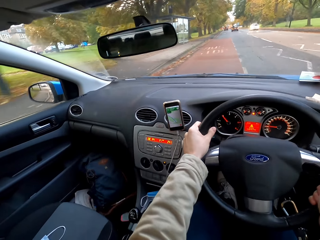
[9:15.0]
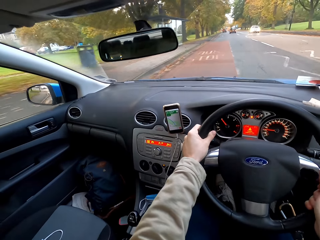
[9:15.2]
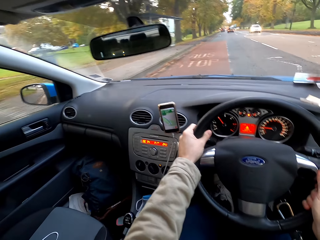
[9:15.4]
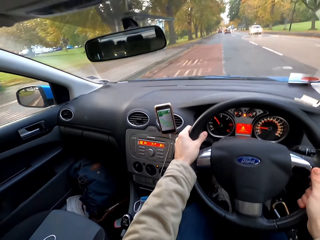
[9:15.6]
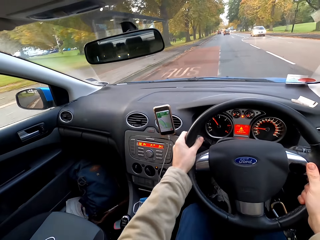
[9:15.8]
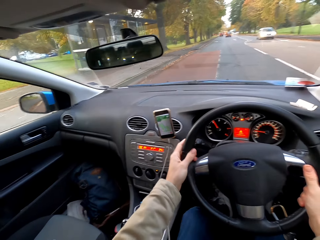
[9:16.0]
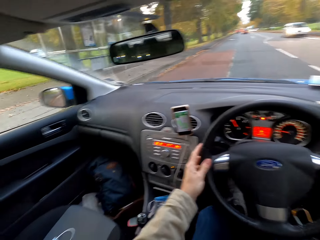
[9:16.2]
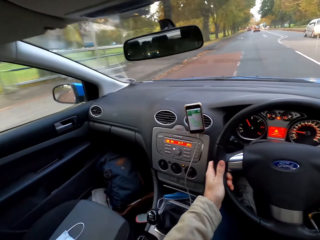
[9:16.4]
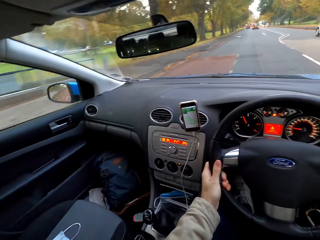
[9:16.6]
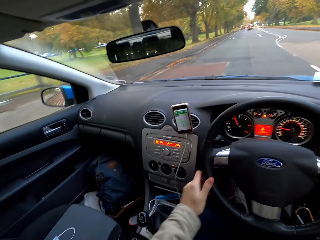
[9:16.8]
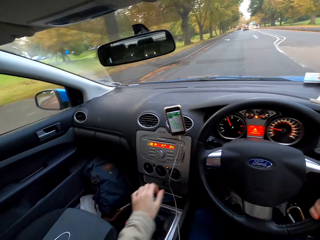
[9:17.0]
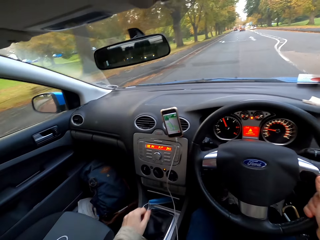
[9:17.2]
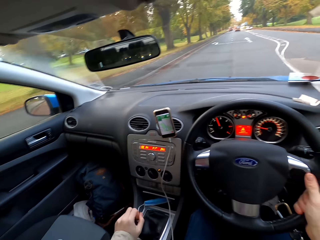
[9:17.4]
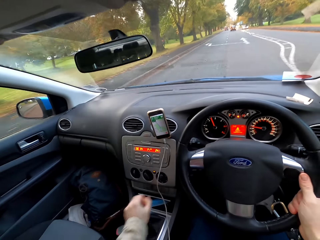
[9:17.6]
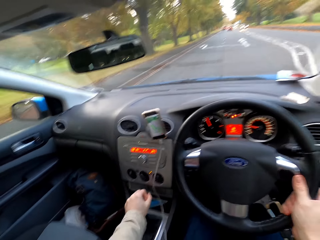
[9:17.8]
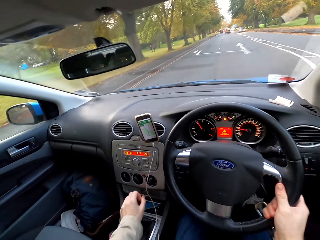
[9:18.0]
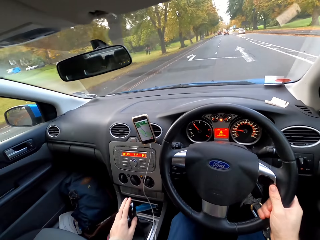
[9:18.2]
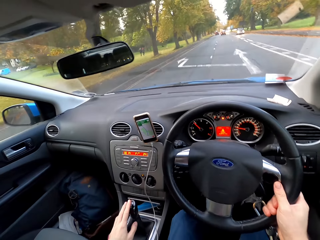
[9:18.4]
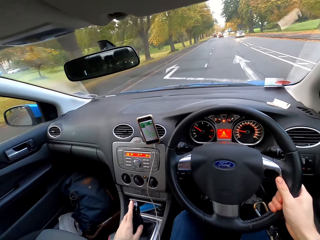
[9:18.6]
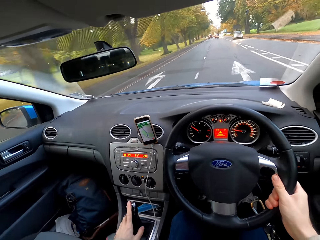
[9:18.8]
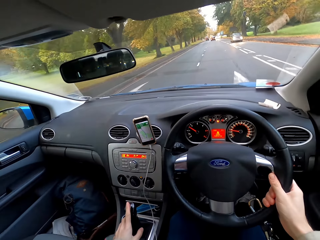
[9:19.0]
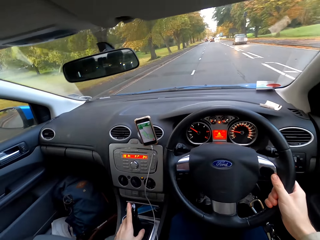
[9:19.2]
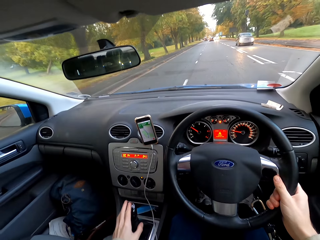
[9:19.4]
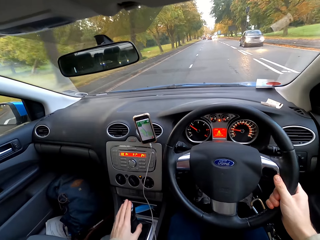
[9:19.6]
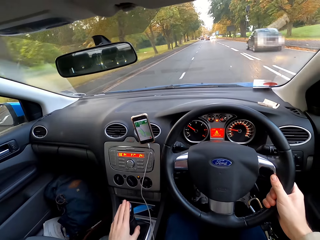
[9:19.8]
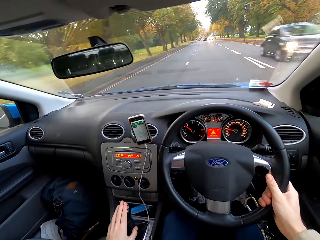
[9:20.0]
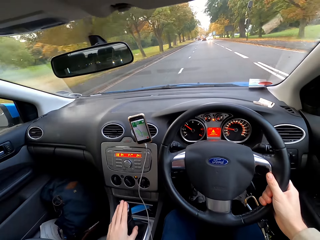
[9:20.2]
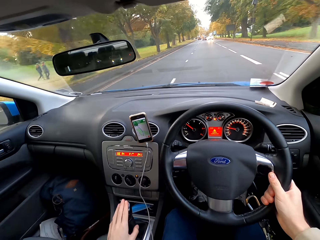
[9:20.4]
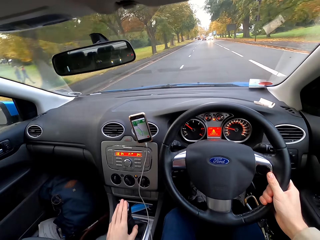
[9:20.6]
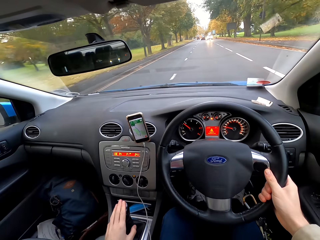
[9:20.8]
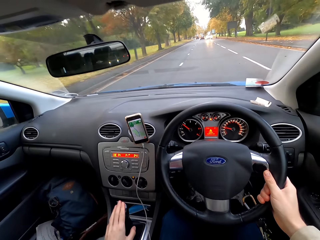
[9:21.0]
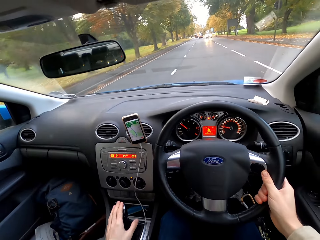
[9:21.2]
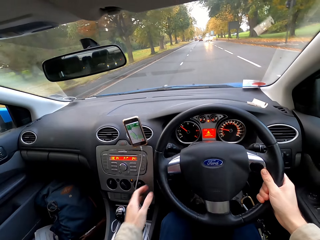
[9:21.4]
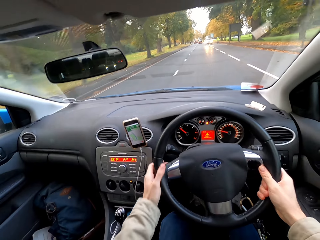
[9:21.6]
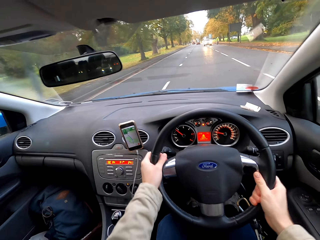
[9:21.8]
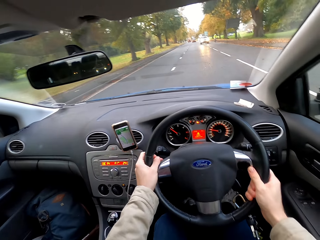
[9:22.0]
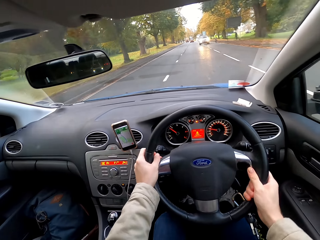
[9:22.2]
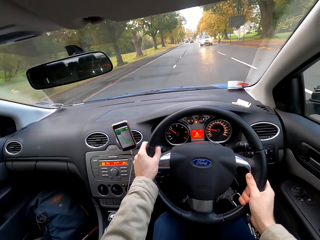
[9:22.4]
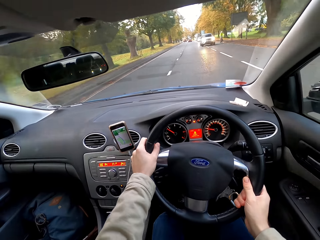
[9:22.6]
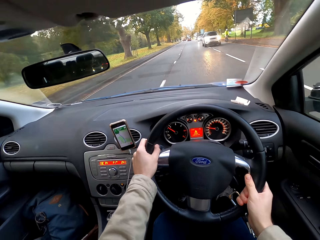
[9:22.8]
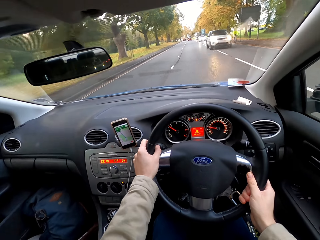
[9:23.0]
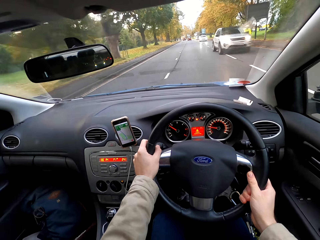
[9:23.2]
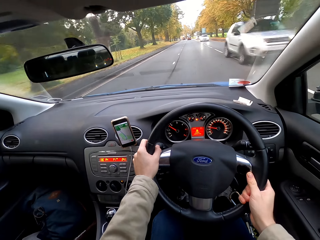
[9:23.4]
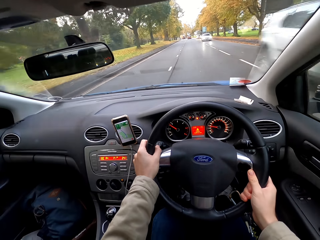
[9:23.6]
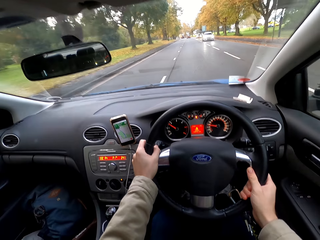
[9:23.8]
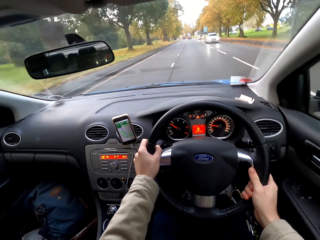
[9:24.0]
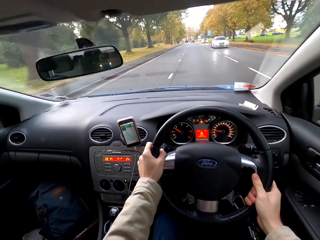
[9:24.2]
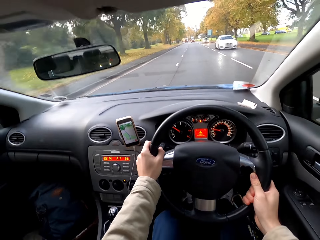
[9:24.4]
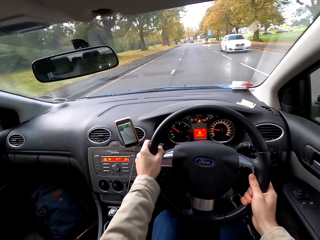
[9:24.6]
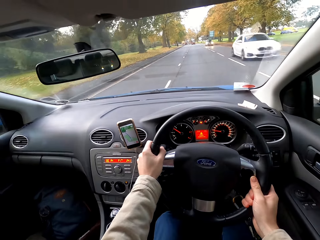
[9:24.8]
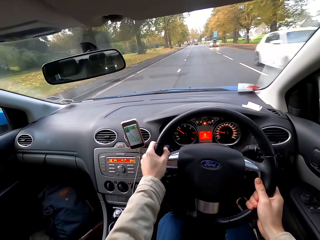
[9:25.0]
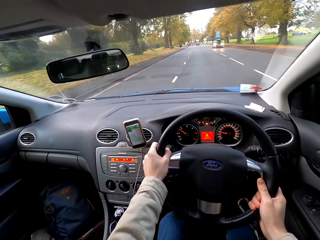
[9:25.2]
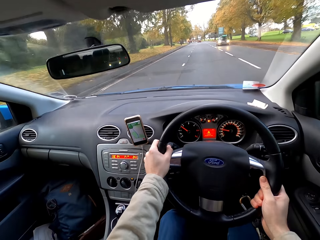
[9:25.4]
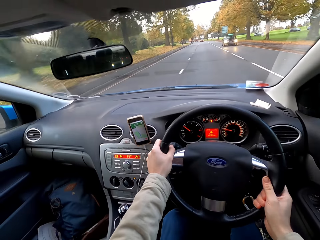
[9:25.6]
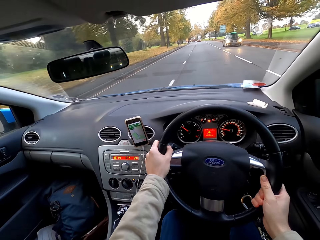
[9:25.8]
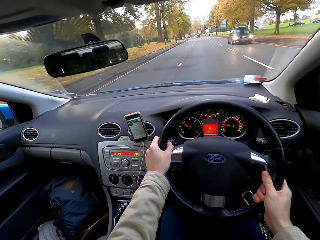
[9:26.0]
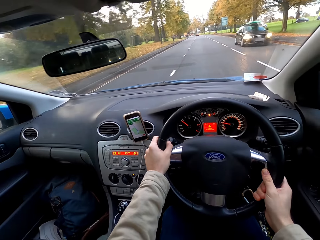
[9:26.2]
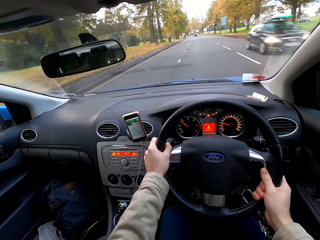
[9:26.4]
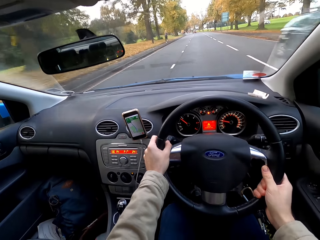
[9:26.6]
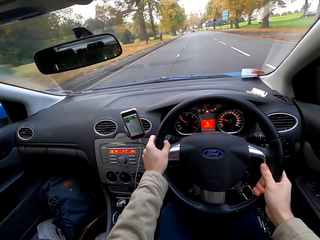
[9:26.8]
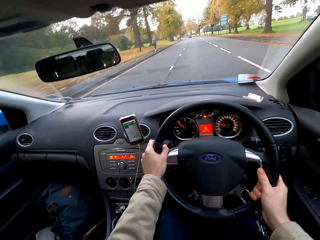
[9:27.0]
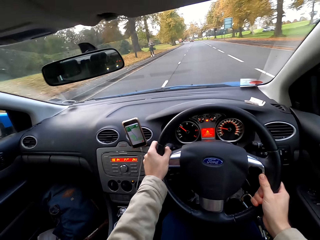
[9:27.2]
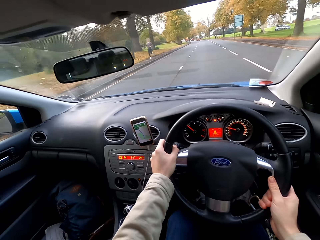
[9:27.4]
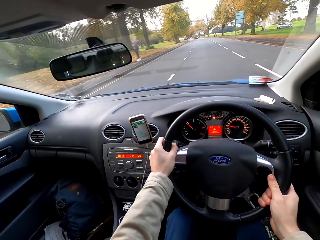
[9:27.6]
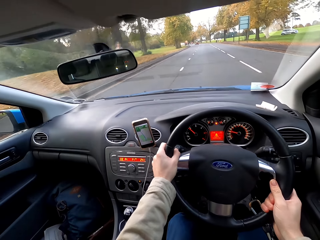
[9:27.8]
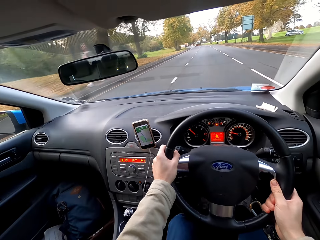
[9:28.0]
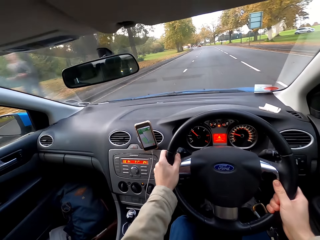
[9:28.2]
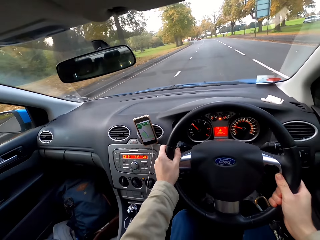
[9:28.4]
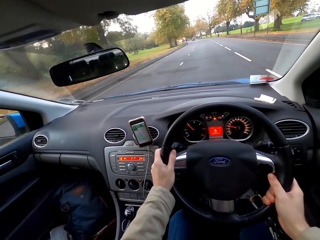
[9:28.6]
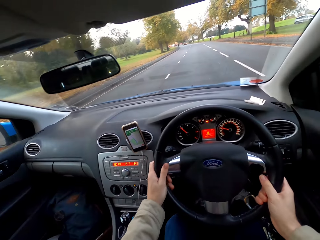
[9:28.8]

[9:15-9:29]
A white car drives past the camera wearer. The camera wearer operates a gear lever with his left hand. A black car drives past the camera wearer. The camera wearer drives the car with the steering wheel in his hands. A white car drives past the camera wearer. A white car drives past the camera wearer again. A black car drives past the camera wearer.

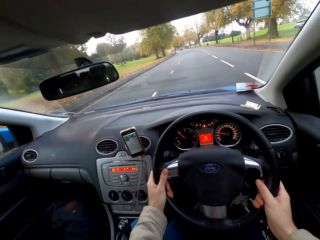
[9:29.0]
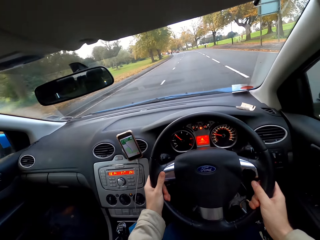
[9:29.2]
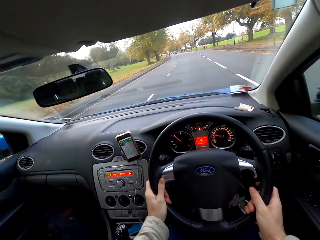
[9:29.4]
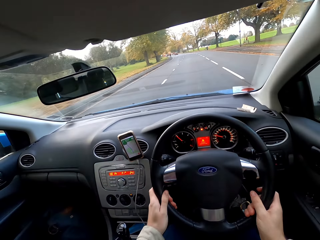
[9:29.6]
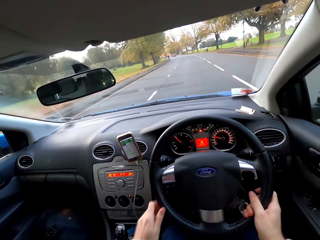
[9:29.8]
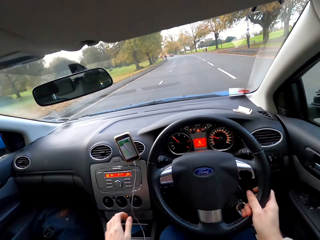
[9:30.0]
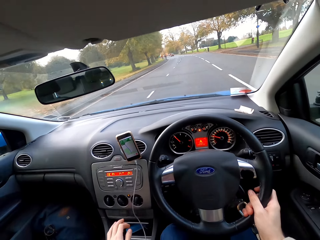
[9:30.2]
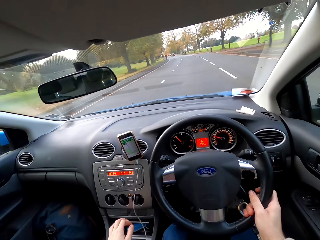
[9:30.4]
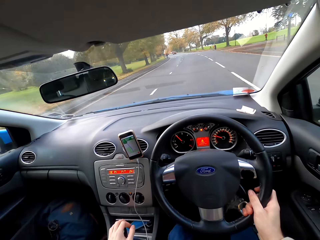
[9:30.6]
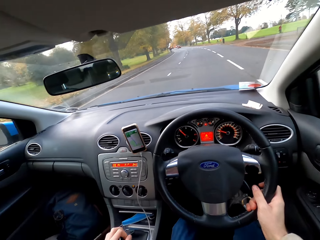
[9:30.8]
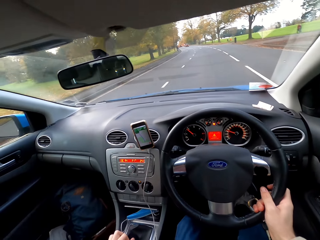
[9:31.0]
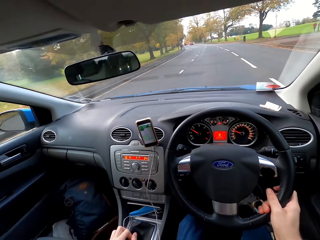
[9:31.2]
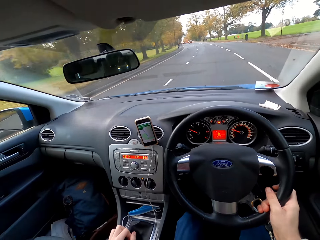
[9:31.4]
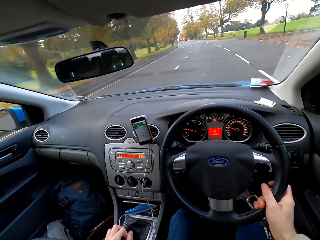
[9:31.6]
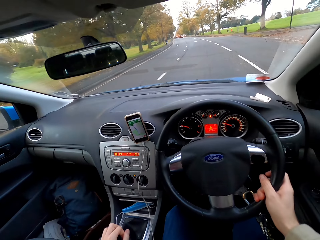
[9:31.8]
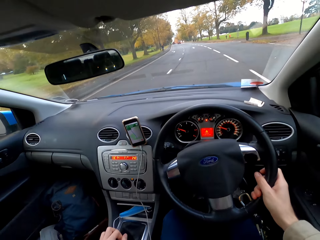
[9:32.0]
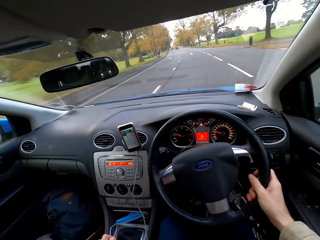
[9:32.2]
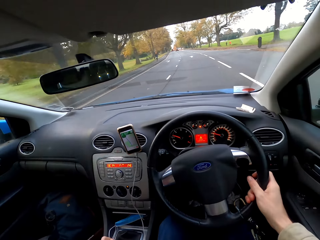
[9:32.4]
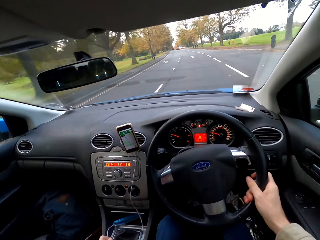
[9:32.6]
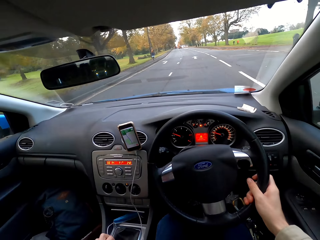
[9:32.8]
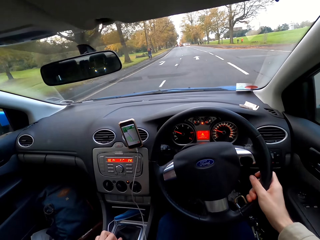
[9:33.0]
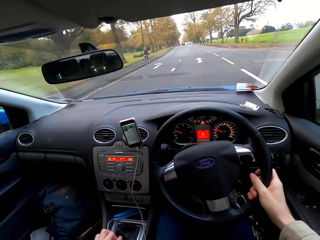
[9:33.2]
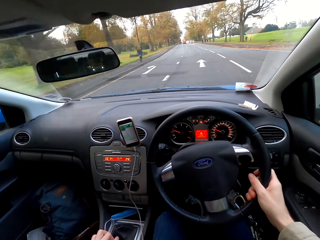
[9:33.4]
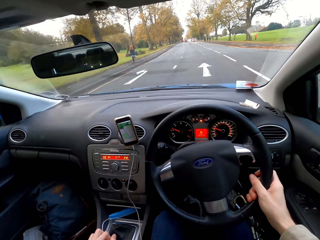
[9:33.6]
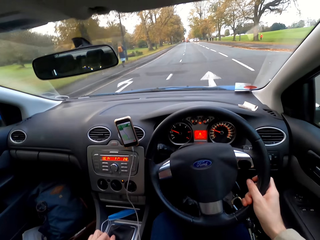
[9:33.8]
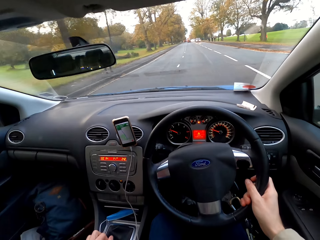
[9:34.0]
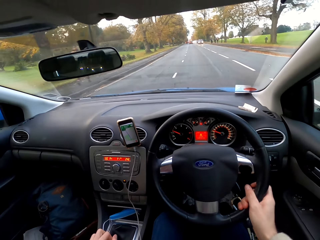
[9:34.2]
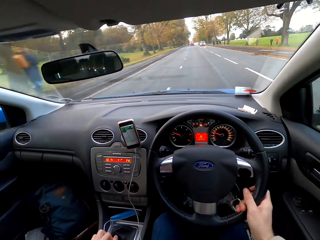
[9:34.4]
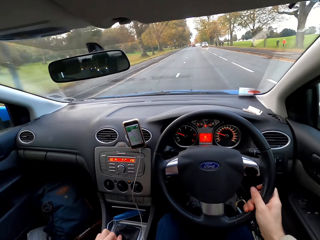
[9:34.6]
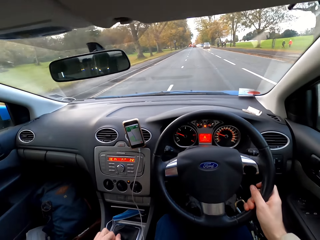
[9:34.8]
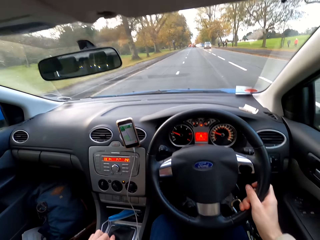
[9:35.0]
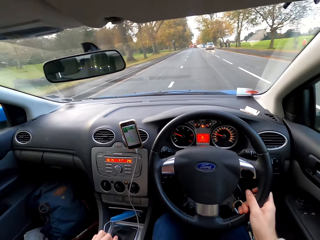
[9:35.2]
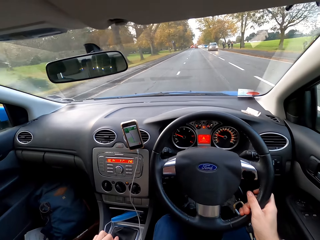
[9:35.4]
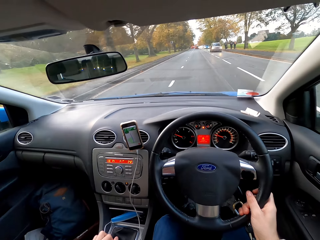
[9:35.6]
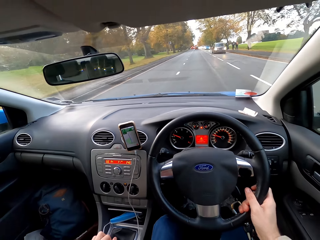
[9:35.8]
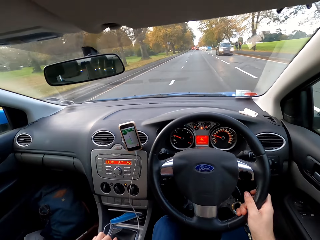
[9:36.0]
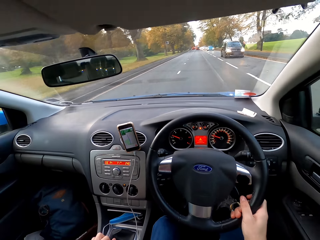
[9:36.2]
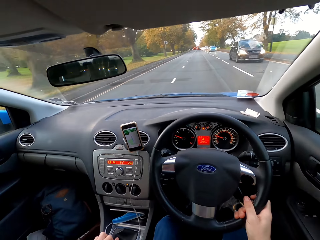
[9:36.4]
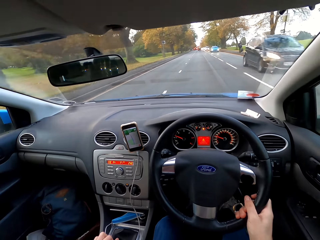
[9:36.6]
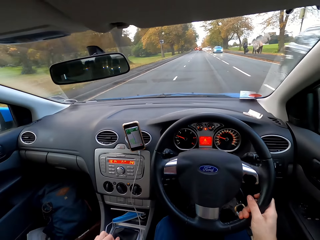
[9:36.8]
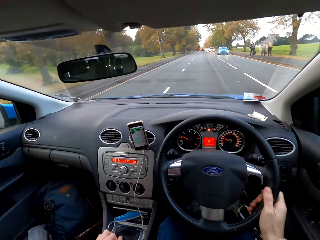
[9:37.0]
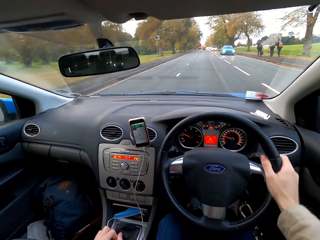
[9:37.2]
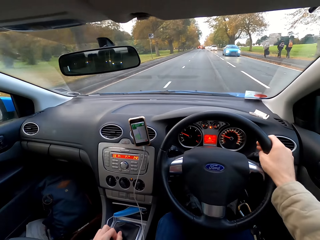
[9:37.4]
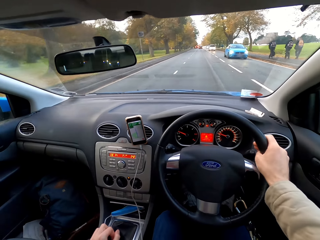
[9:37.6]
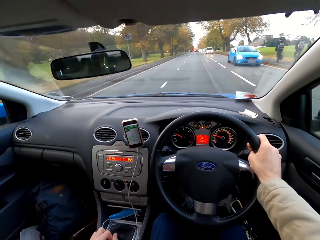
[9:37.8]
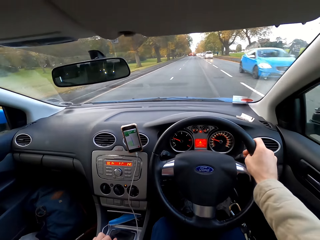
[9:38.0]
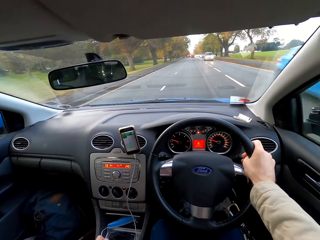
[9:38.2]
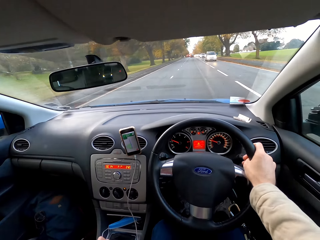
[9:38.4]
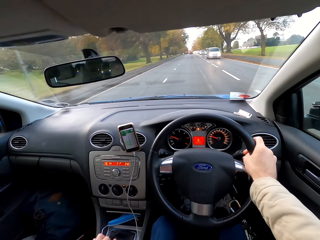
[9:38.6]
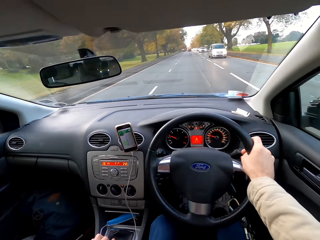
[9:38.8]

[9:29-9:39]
The camera wearer operates the gear lever with his left hand. A black car drives past the camera wearer. A blue car drives past the camera wearer.
